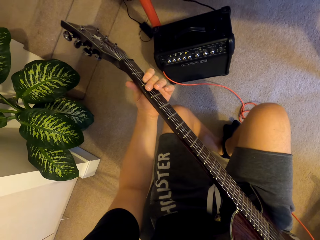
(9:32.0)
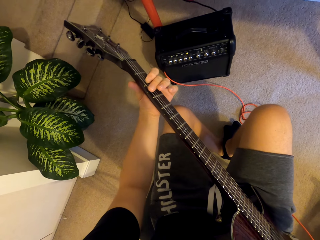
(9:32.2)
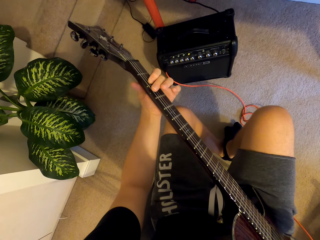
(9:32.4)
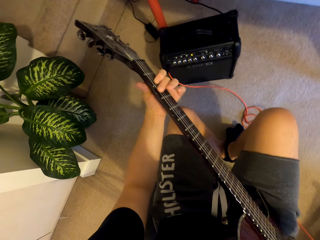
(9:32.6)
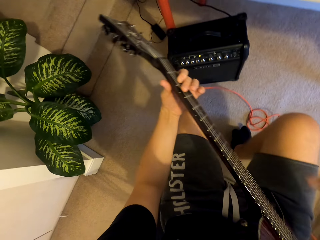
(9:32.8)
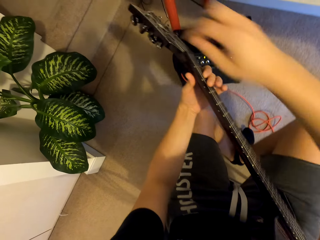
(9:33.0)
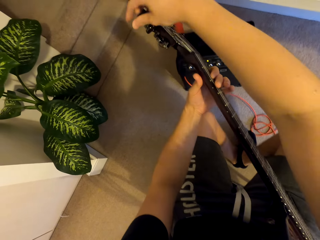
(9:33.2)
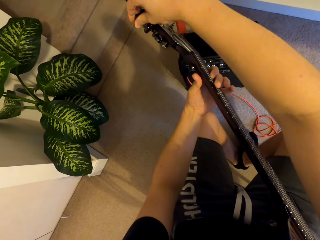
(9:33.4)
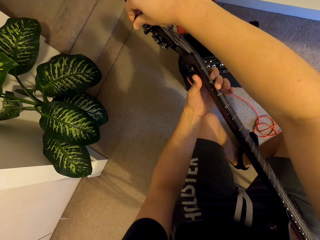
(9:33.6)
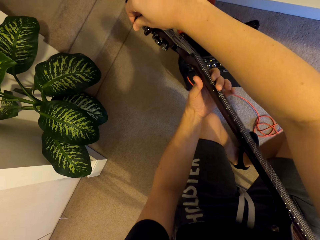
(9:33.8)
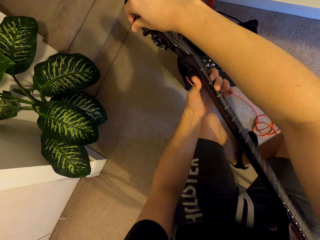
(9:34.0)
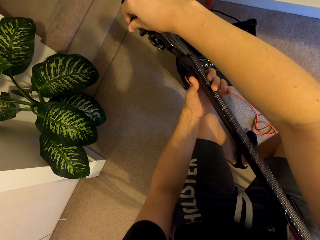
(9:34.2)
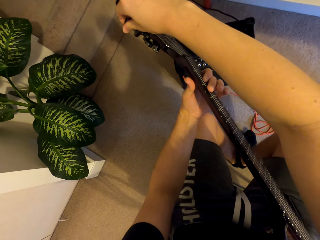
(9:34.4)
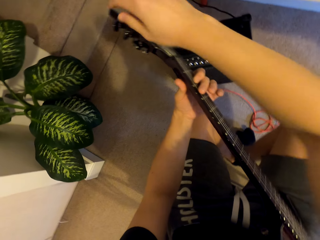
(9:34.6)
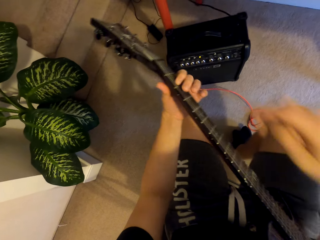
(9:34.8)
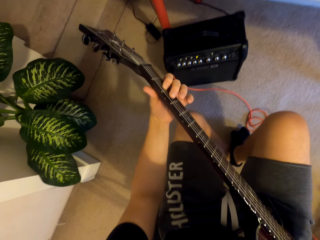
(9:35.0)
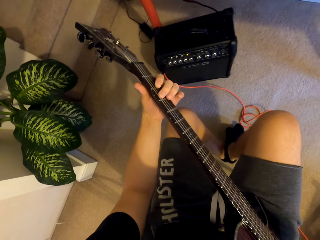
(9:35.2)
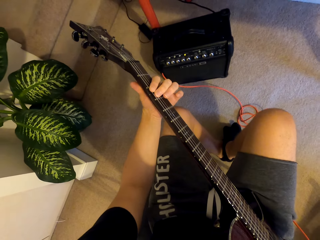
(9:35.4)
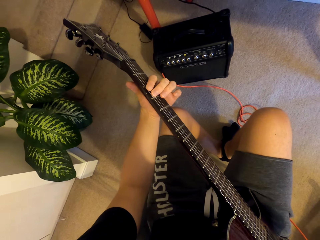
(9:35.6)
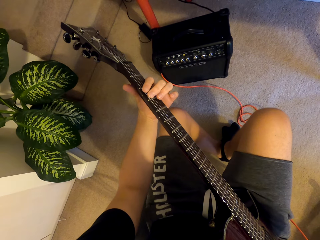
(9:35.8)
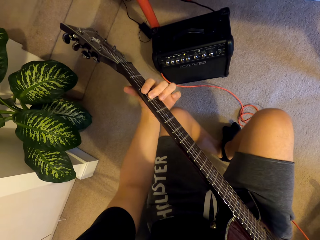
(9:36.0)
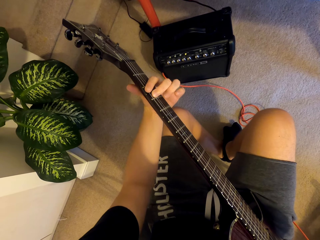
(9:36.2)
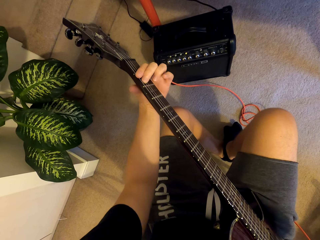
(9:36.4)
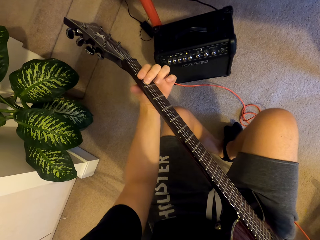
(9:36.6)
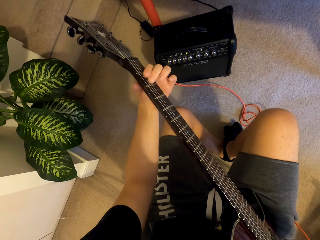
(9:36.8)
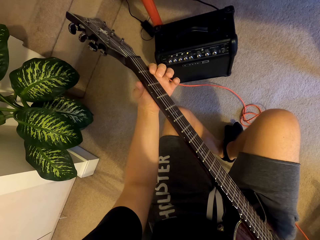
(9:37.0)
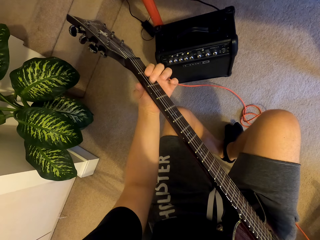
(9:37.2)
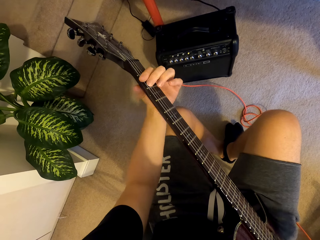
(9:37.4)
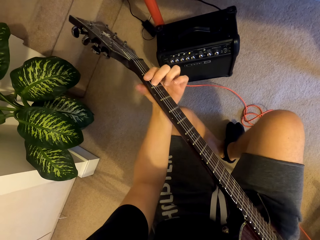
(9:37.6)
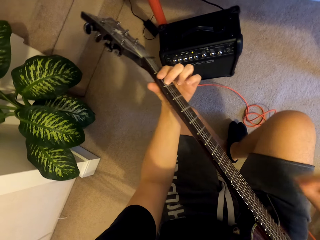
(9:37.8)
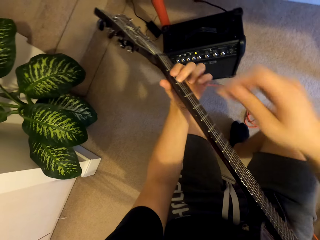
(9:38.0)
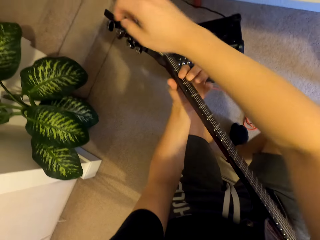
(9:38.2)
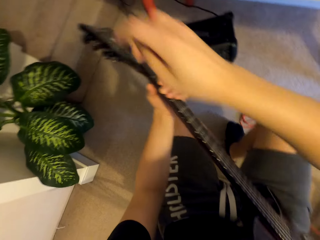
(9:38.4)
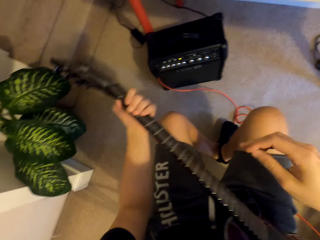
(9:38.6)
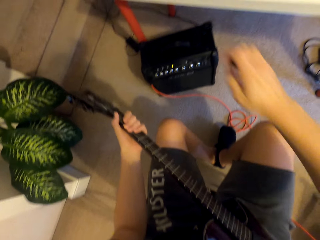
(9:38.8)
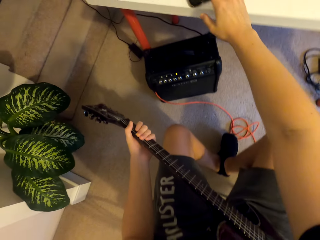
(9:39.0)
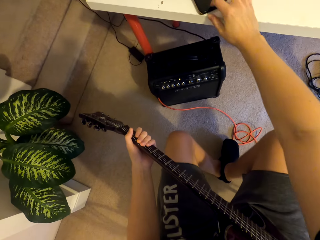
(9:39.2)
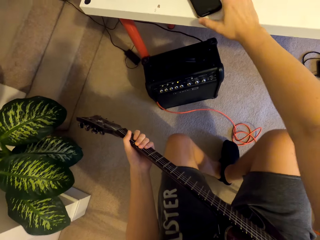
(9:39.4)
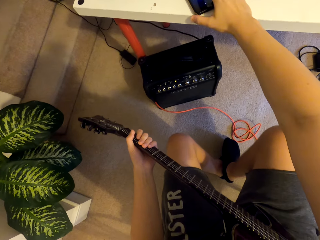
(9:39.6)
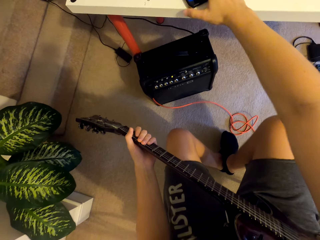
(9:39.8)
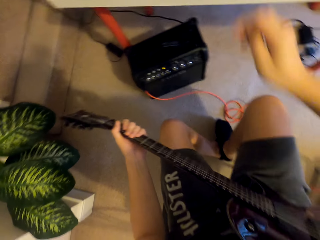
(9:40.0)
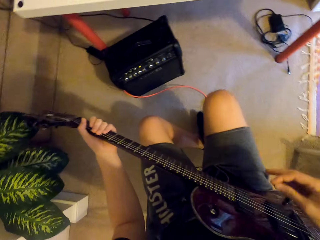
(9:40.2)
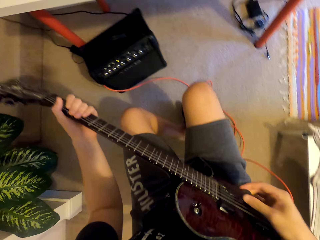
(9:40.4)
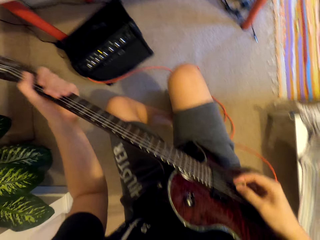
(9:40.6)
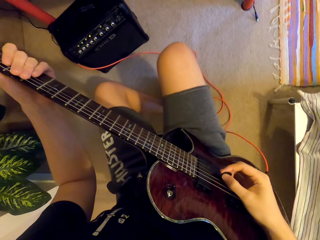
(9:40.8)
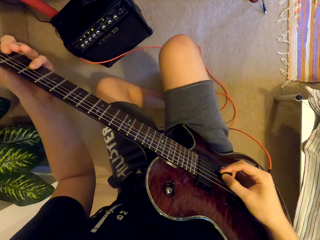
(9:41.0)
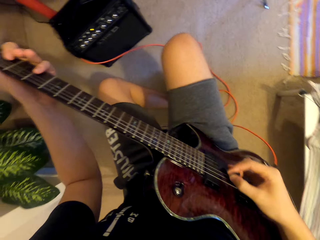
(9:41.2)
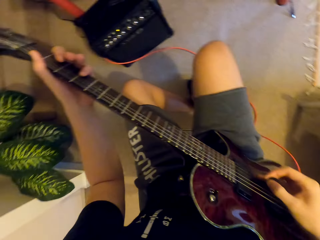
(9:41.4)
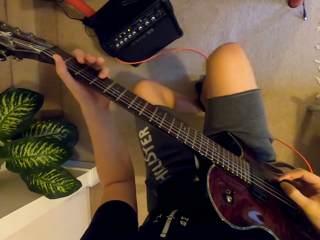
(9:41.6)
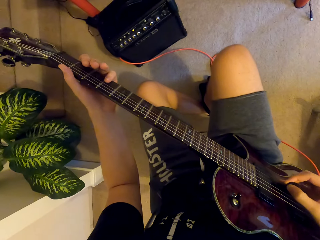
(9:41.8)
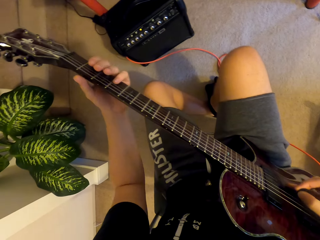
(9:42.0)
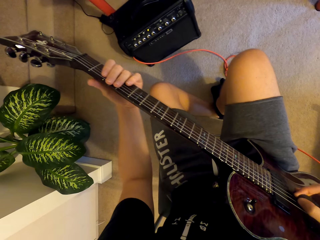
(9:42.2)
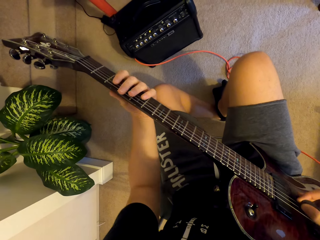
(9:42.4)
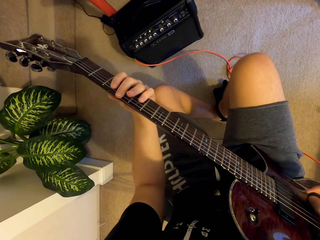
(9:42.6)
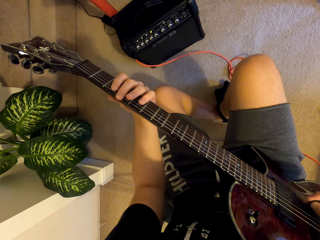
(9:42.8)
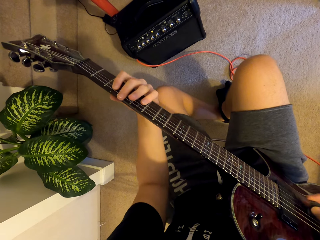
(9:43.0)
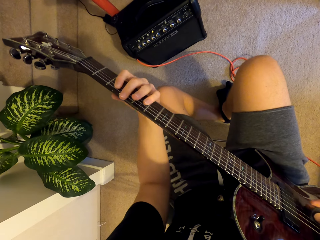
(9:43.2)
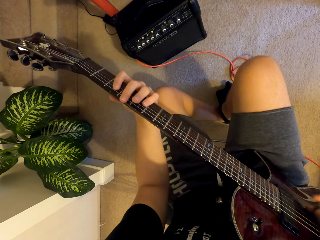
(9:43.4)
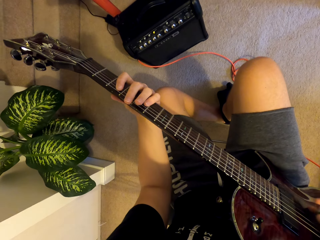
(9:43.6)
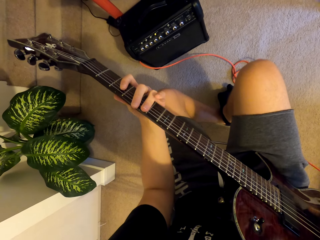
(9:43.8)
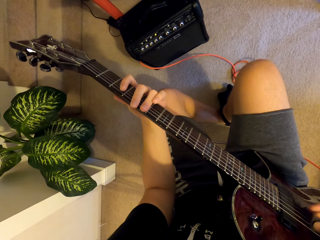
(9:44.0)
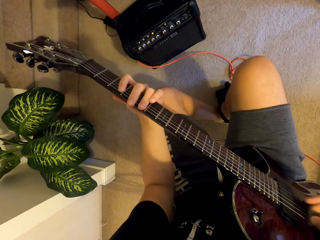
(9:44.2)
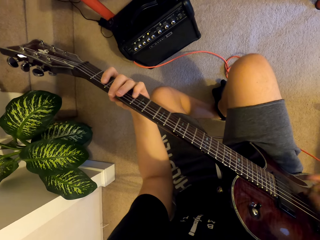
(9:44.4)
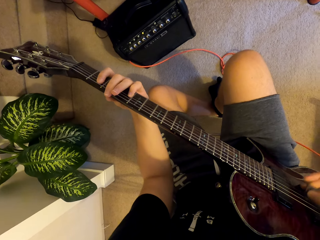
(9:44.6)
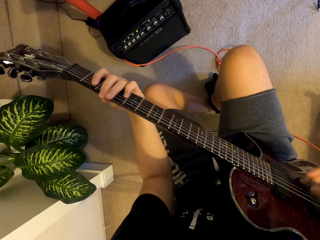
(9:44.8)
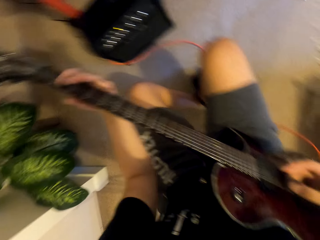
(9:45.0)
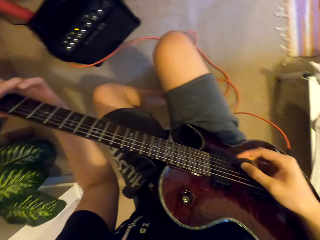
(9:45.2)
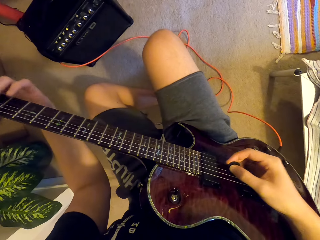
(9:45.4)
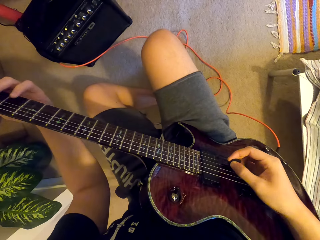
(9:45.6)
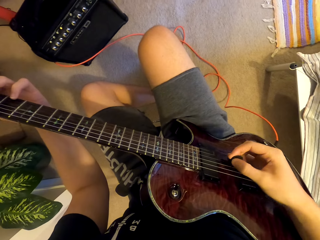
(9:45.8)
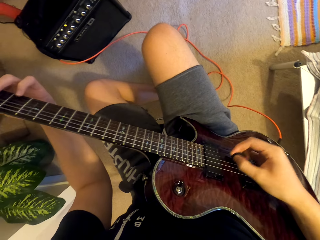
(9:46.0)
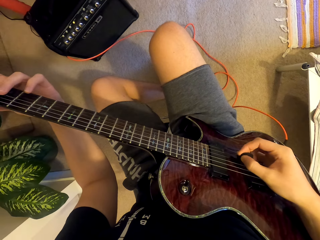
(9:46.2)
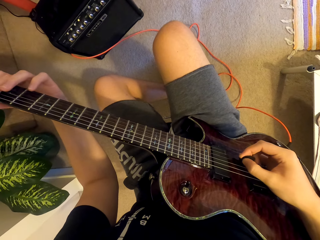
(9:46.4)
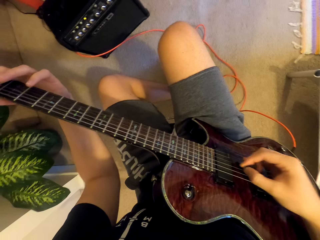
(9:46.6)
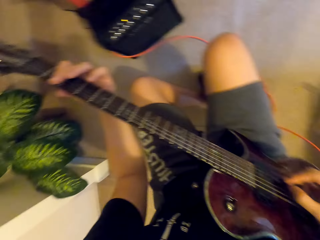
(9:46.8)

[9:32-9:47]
The camera wearer plays the guitar. He adjusts the guitar buttons. He plays the guitar. He touches the phone with his right hand. He checks the phone. He plays the guitar.

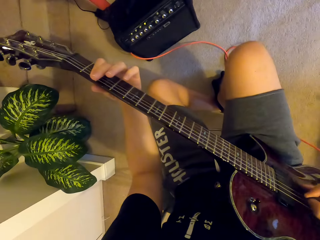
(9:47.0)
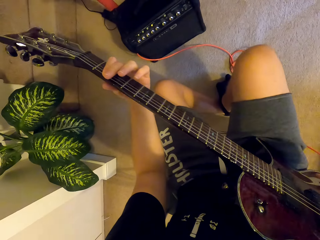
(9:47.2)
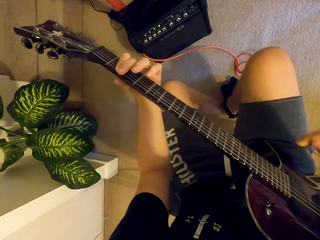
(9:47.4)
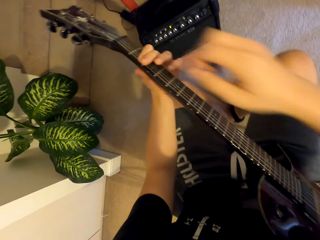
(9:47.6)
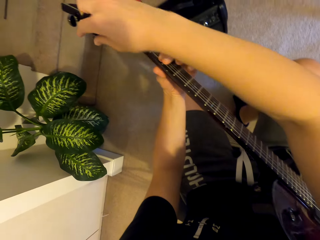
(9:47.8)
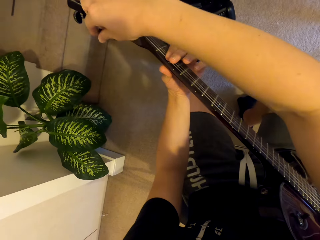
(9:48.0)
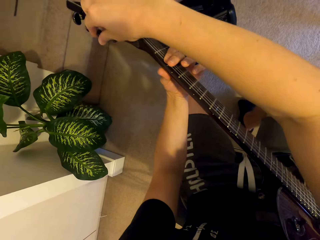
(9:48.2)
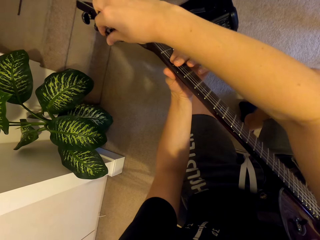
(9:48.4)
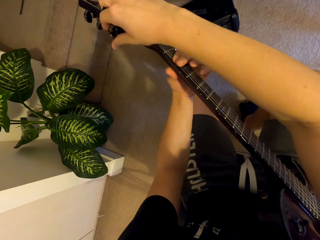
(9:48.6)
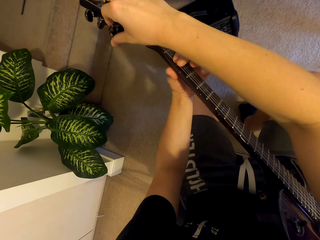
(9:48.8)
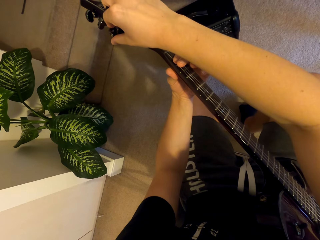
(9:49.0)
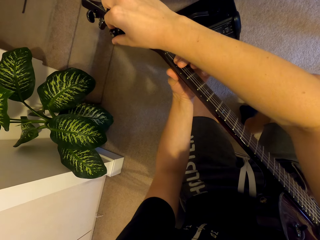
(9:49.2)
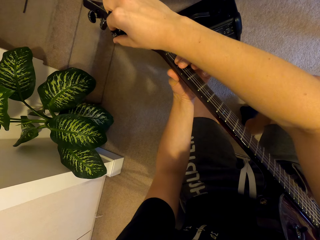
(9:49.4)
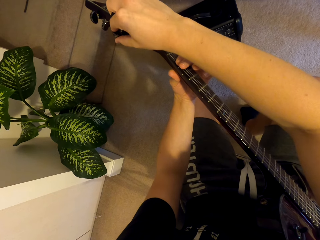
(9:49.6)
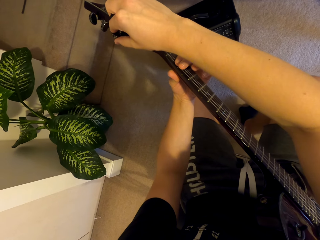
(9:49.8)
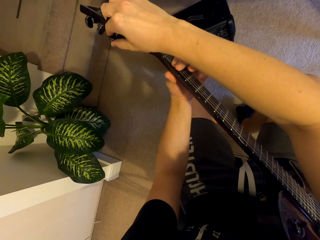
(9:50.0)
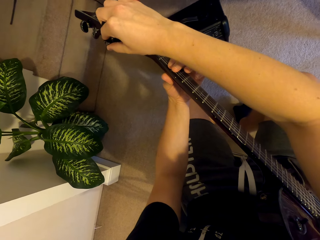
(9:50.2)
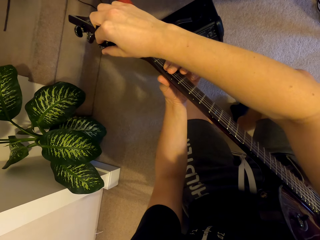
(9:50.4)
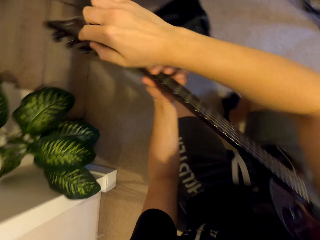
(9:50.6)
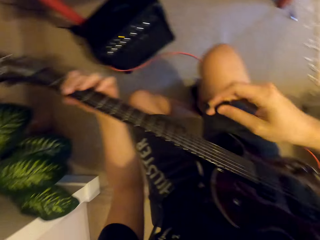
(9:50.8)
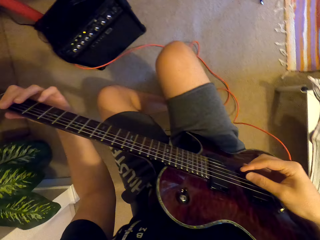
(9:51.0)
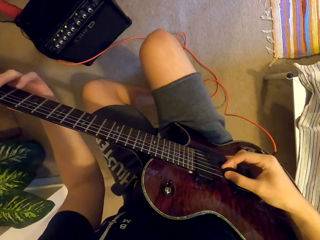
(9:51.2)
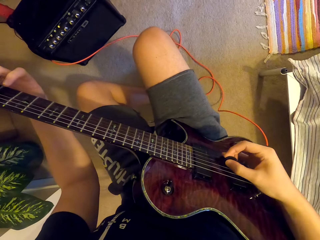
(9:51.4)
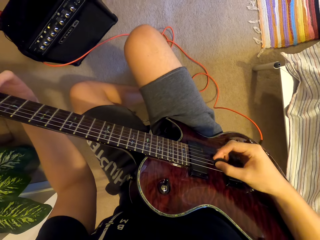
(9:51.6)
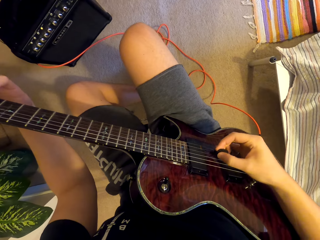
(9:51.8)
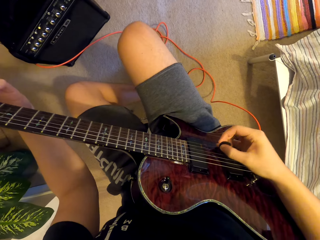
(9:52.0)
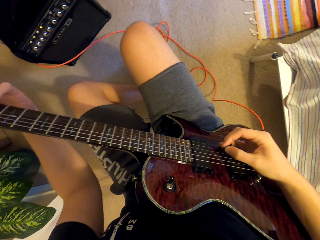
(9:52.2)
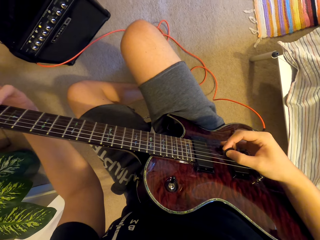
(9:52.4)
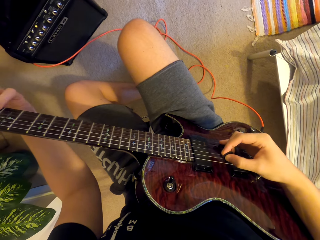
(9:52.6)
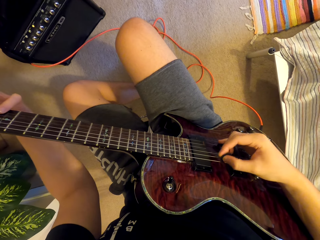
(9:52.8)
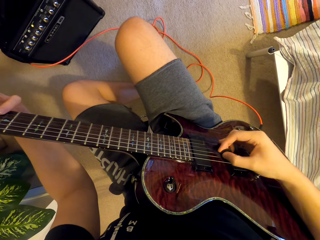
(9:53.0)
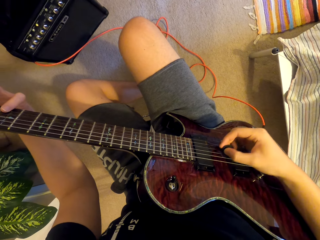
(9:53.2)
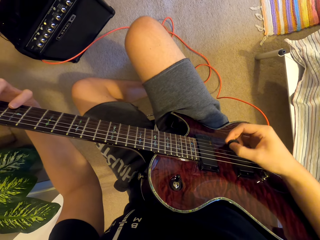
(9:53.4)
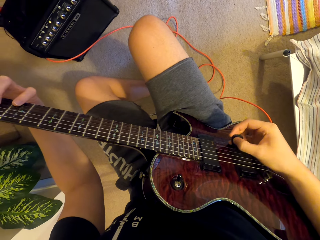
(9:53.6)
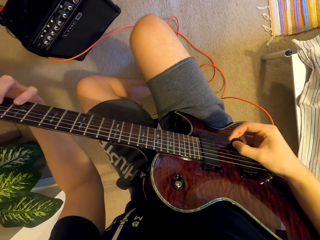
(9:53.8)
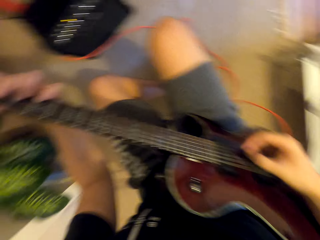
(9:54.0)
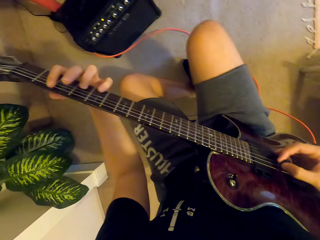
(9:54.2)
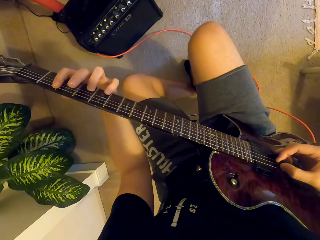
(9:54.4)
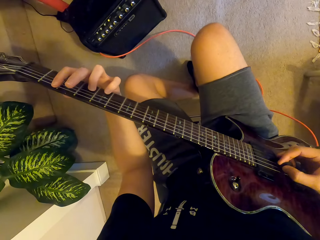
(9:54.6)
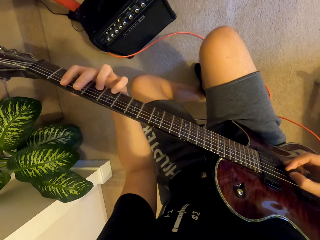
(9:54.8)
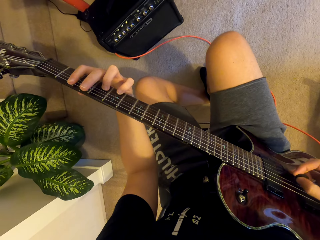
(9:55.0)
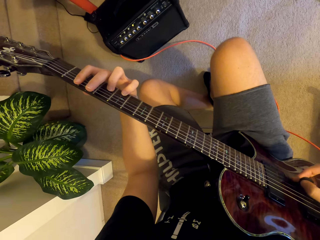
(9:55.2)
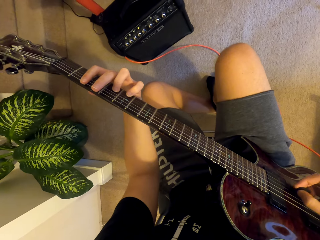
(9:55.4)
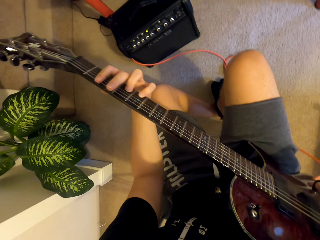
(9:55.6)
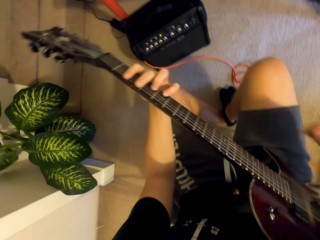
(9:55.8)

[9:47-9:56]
The camera wearer adjusts the guitar buttons. They play the guitar.
